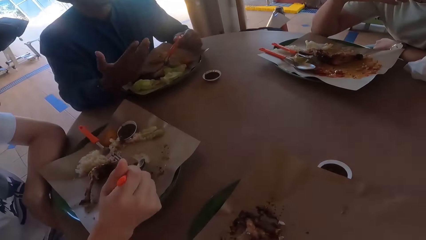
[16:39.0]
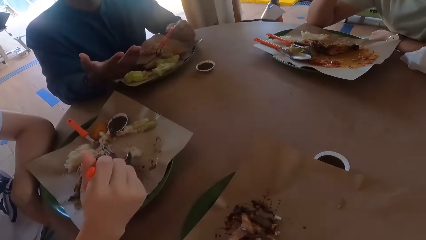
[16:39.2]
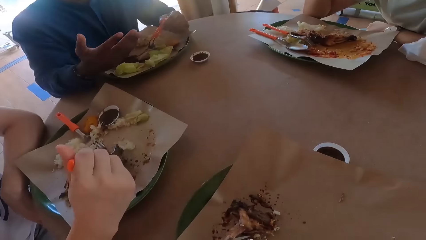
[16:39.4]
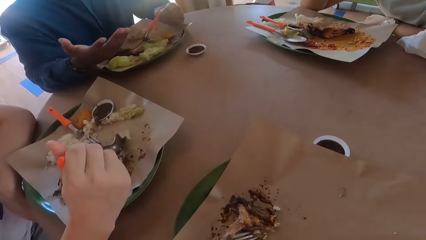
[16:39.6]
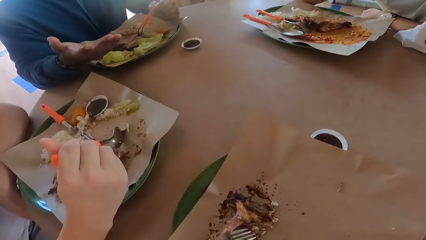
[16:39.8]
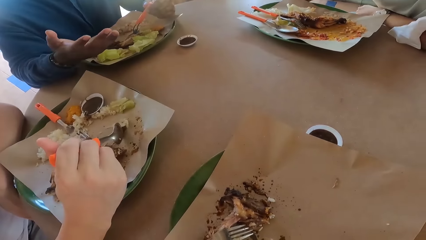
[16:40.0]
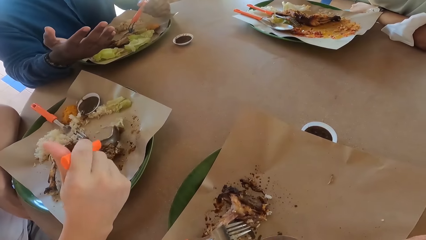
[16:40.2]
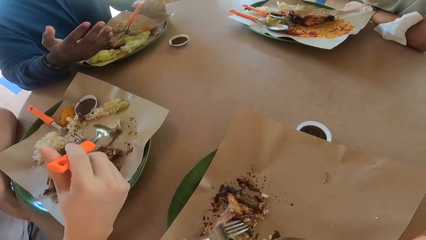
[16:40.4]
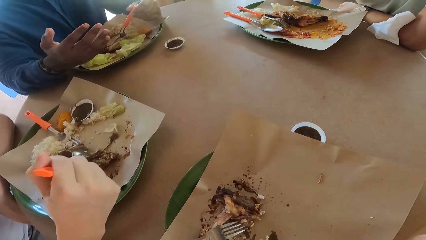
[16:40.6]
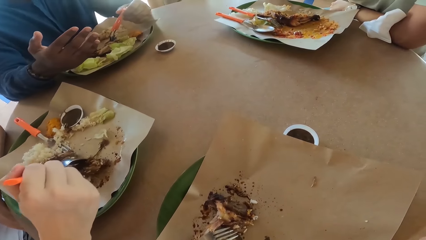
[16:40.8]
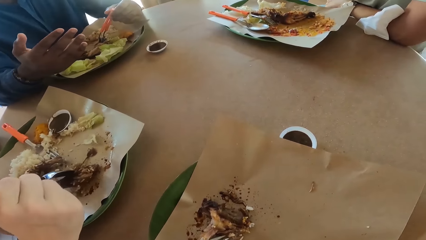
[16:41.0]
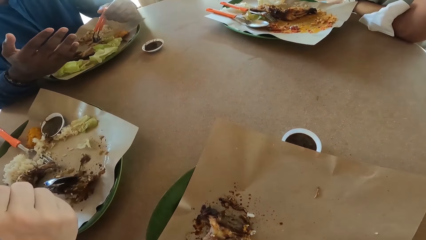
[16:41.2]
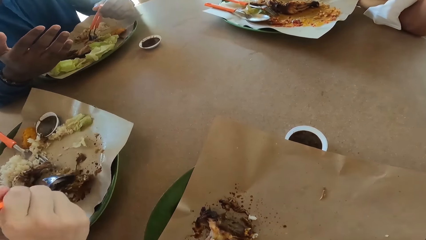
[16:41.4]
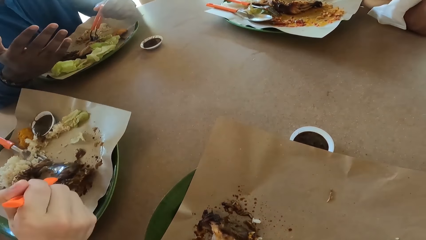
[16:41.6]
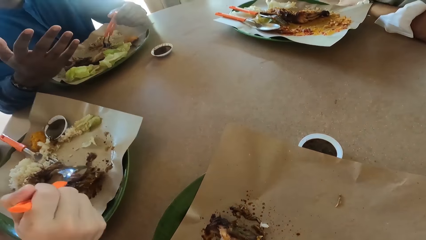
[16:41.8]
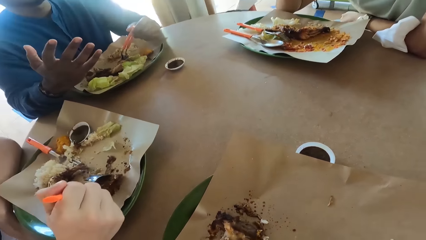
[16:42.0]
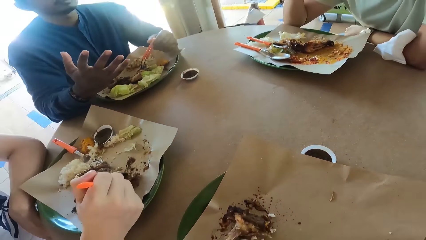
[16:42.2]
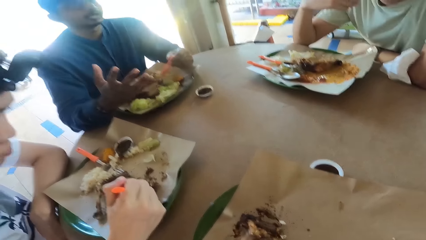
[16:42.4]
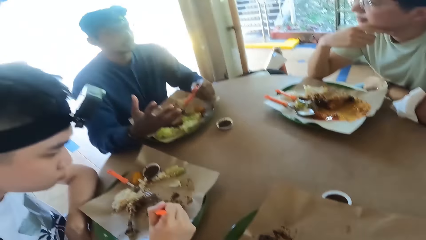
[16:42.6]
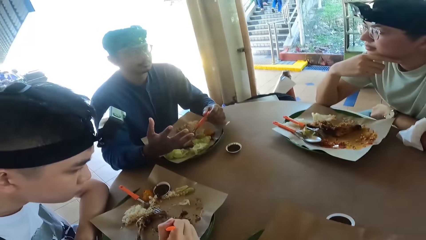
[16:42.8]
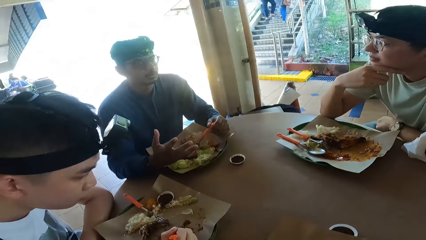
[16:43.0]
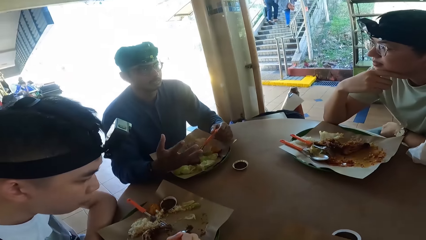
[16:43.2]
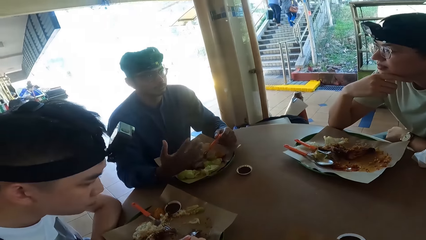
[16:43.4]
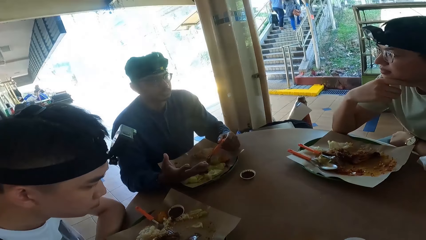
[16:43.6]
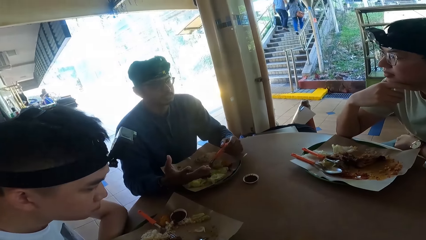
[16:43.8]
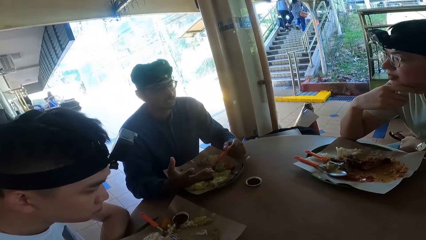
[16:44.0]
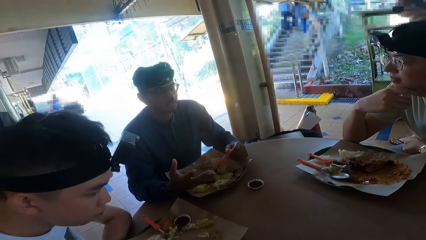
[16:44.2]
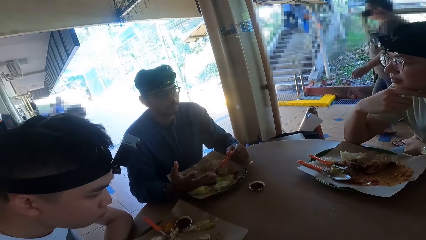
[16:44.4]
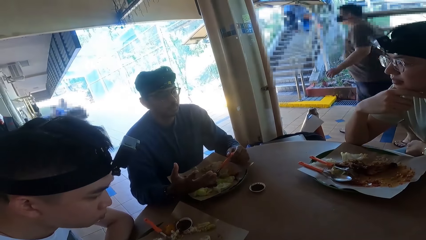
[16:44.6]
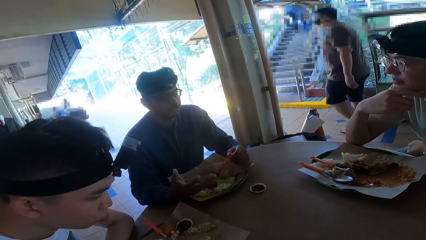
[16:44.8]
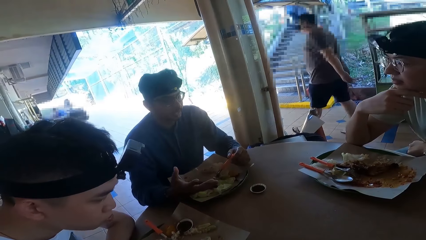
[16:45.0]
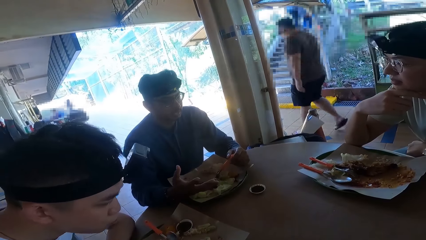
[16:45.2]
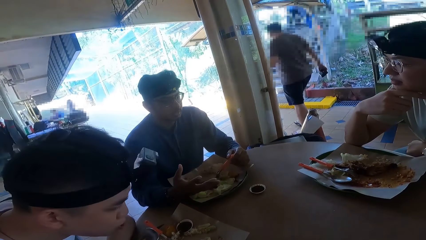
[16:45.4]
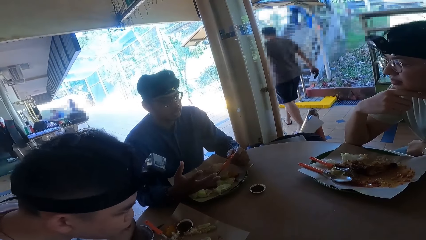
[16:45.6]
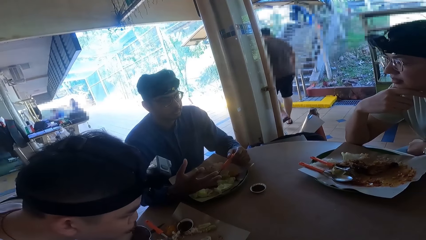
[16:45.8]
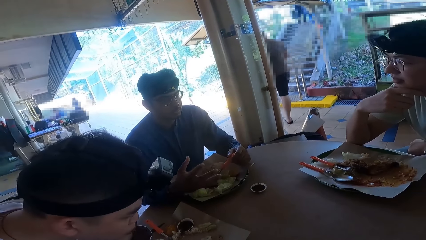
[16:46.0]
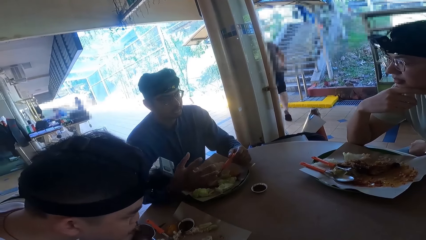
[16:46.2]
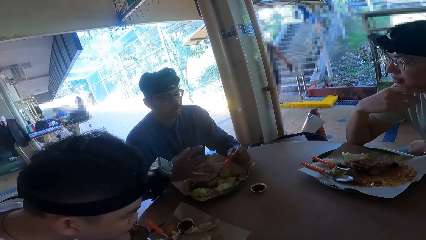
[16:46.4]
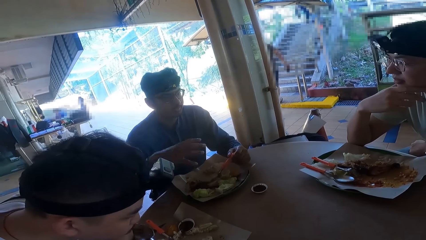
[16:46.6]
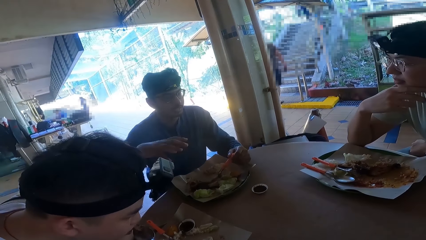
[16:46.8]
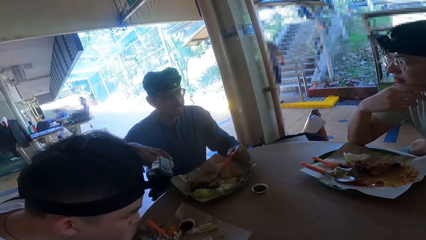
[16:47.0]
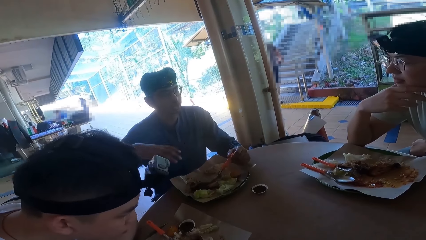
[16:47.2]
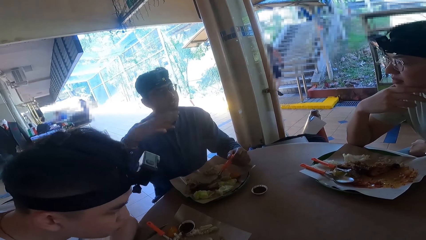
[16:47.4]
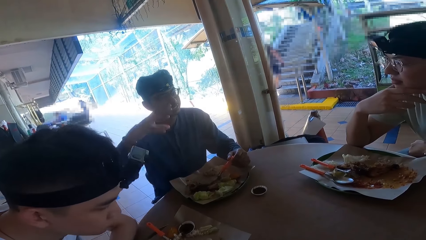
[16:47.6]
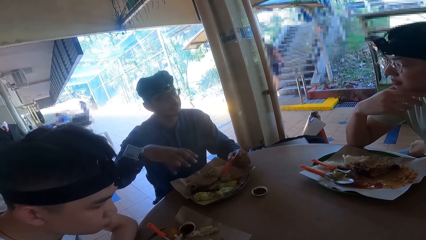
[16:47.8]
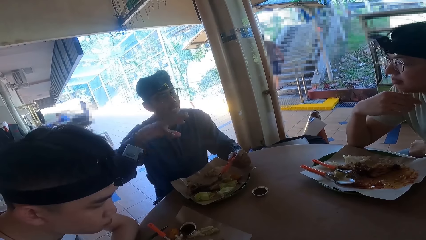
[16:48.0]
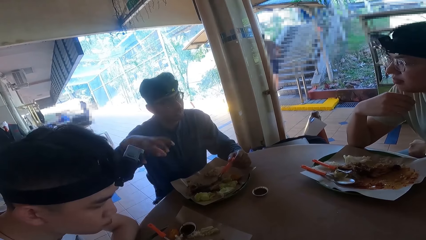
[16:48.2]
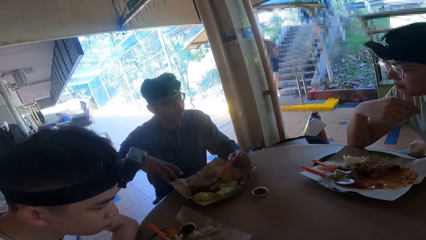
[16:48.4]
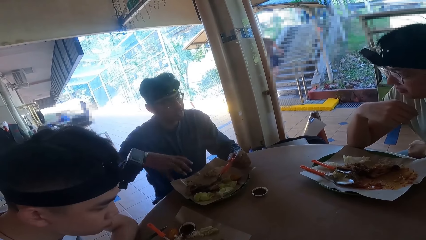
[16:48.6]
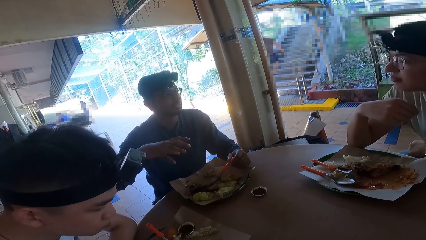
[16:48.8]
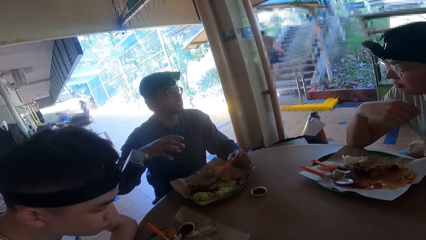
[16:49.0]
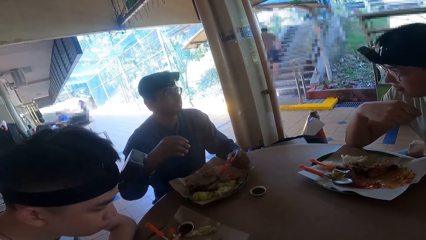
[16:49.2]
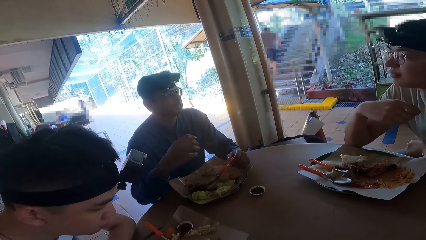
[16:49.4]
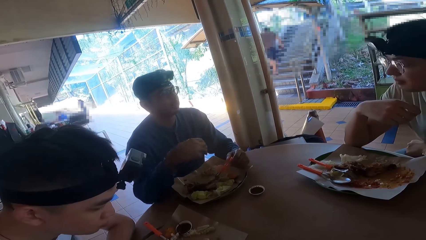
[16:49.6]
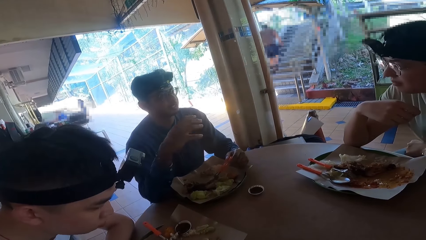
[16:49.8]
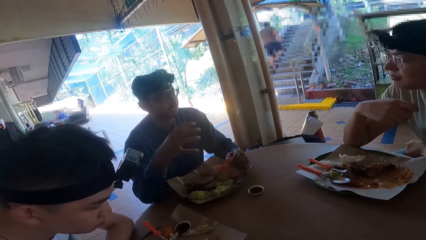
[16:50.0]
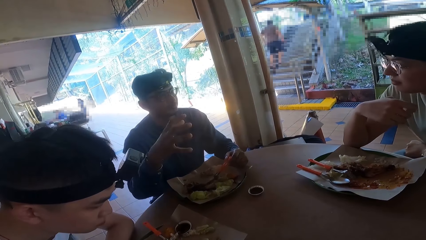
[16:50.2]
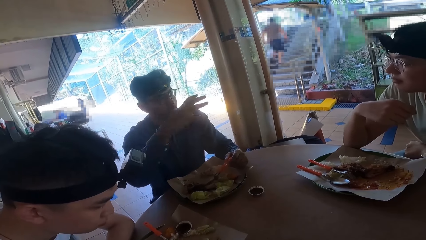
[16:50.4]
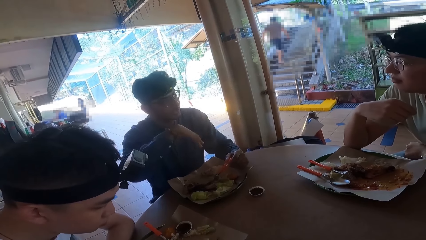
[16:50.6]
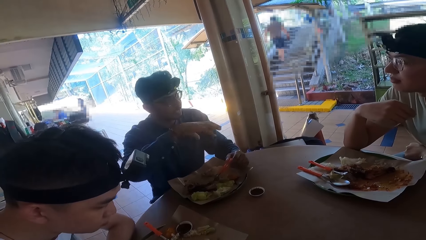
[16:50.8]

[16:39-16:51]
A person eats food.

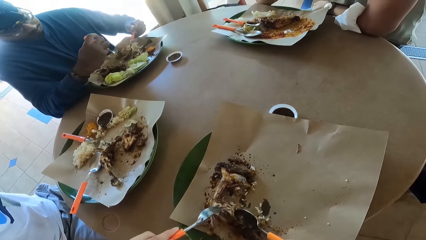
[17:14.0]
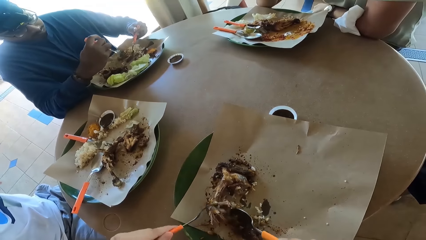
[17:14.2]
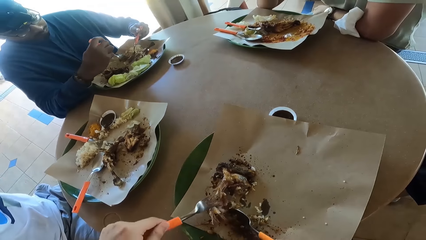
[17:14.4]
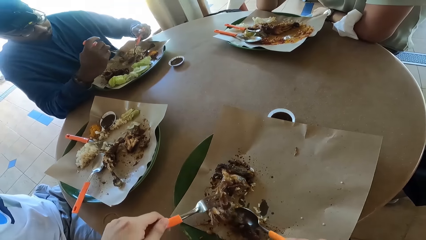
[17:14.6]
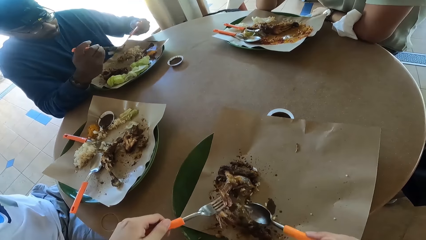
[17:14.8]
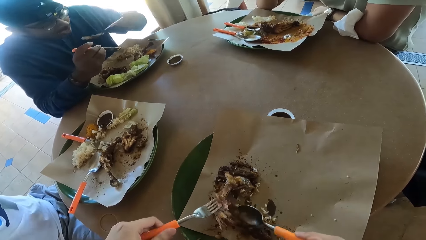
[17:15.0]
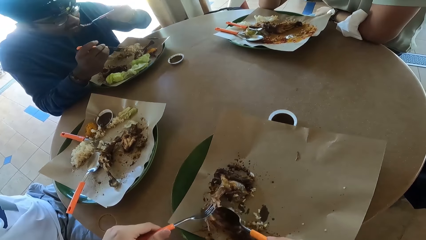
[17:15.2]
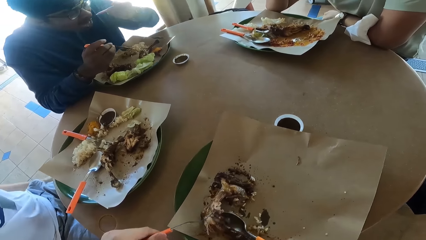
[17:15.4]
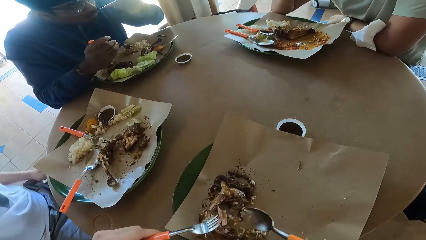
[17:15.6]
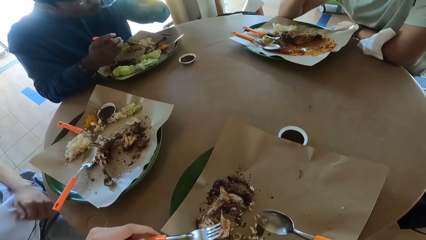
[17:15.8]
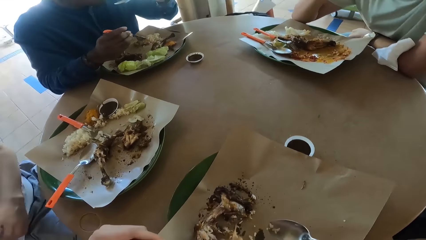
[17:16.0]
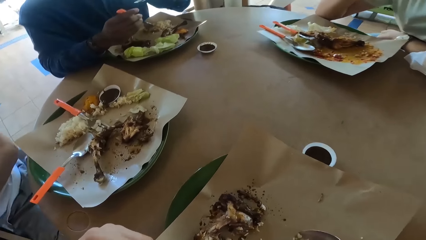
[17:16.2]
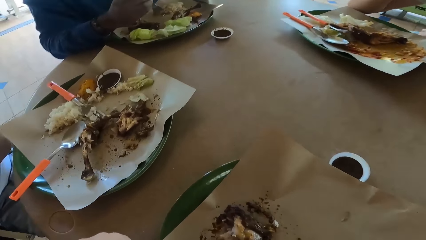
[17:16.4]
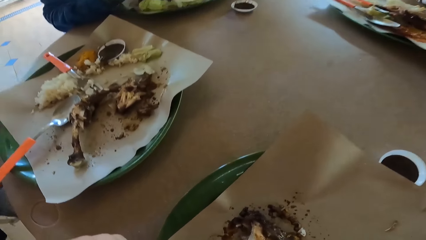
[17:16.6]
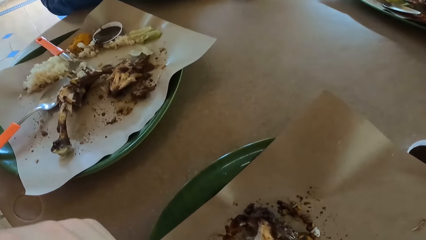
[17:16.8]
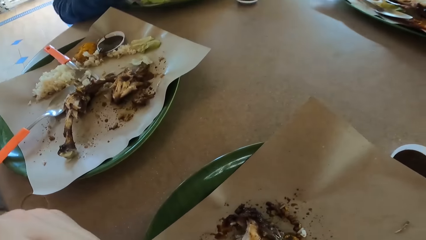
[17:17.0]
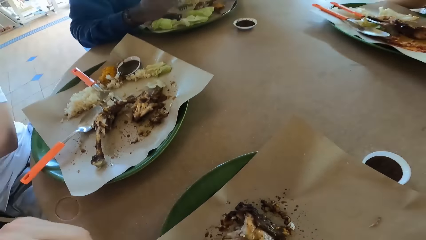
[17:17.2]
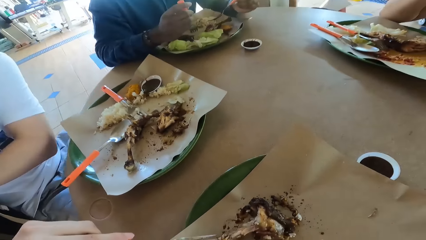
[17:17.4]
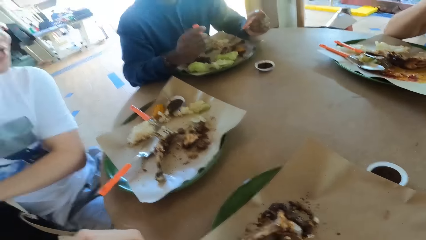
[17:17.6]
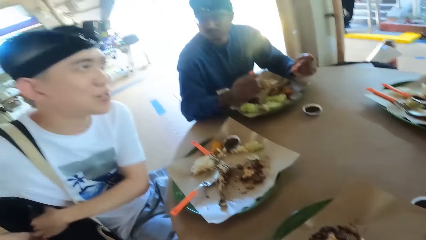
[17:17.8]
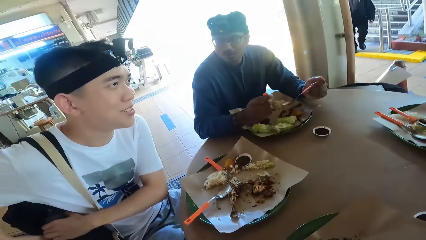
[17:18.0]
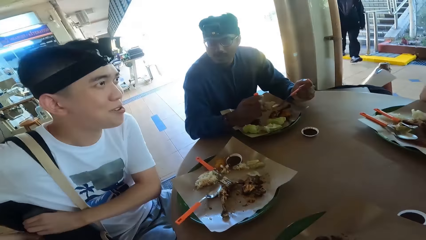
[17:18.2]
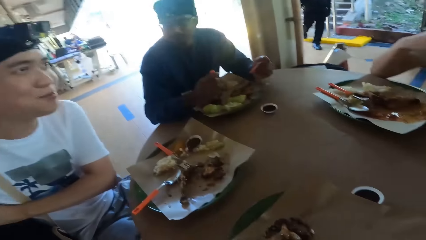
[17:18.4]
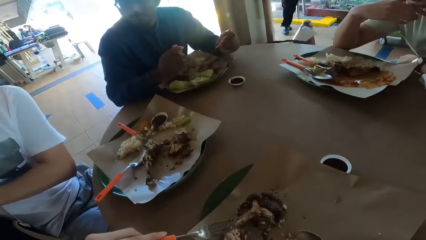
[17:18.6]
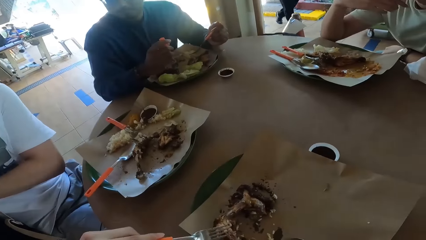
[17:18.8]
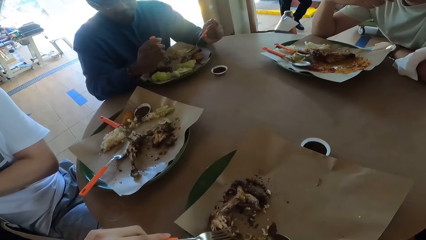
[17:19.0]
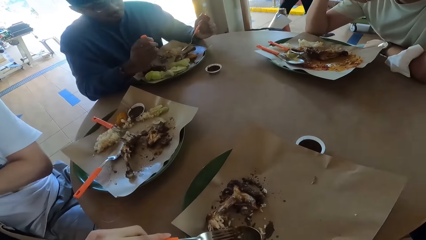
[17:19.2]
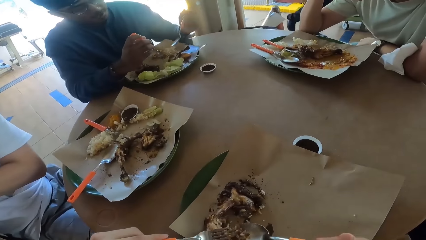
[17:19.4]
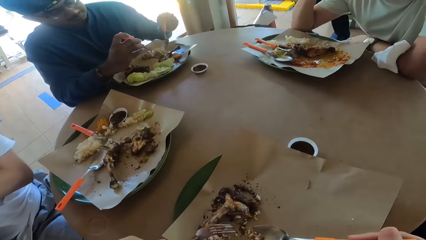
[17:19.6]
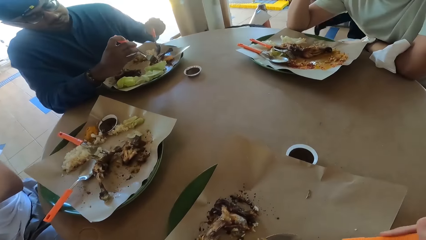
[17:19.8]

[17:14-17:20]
A person talks. Another person talks.
